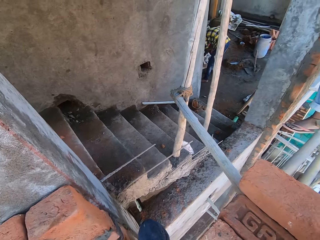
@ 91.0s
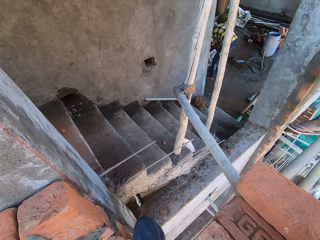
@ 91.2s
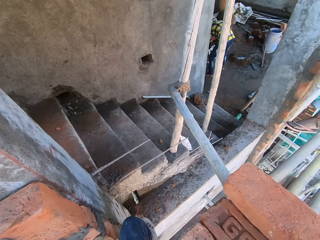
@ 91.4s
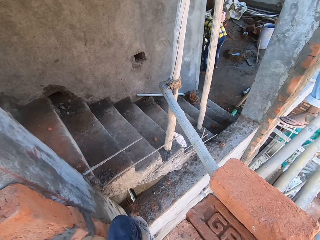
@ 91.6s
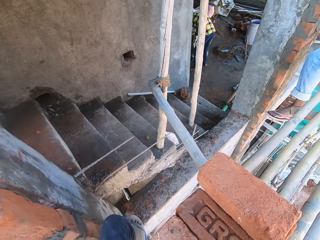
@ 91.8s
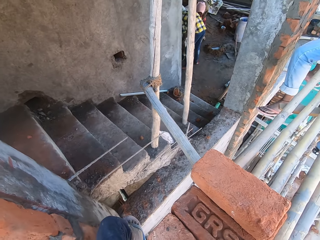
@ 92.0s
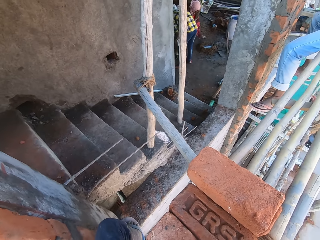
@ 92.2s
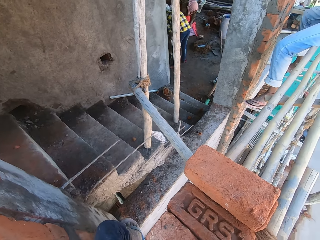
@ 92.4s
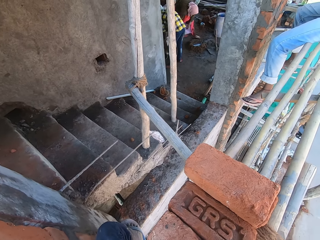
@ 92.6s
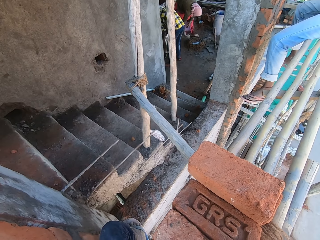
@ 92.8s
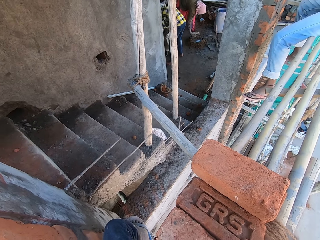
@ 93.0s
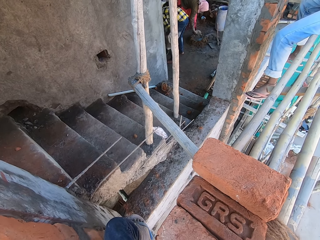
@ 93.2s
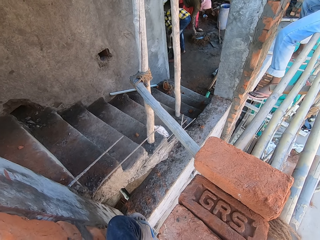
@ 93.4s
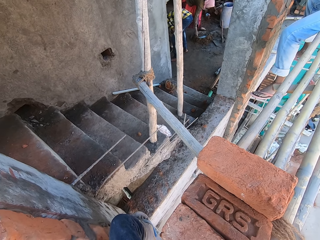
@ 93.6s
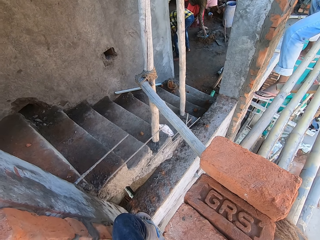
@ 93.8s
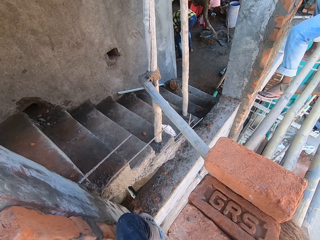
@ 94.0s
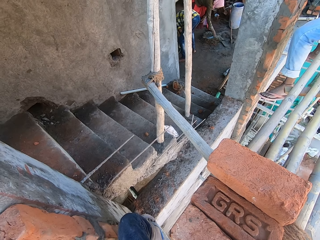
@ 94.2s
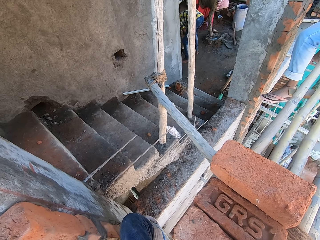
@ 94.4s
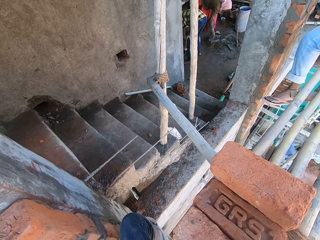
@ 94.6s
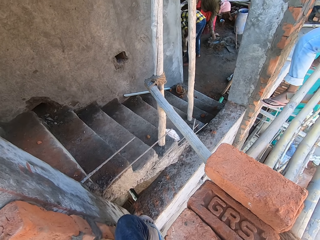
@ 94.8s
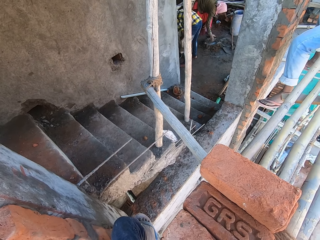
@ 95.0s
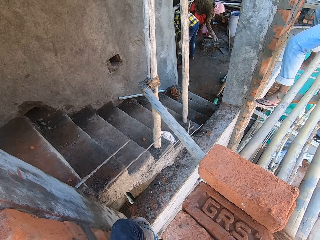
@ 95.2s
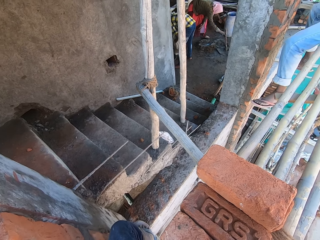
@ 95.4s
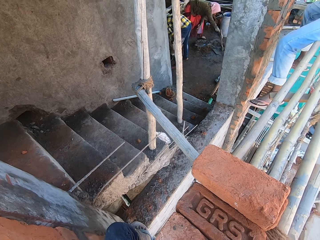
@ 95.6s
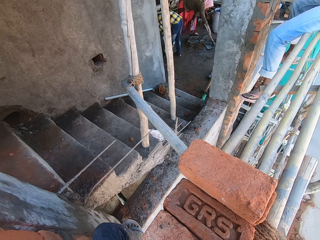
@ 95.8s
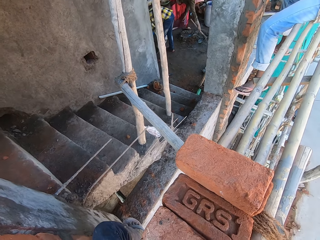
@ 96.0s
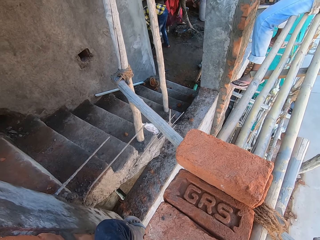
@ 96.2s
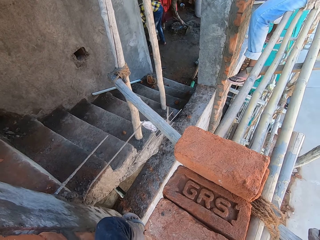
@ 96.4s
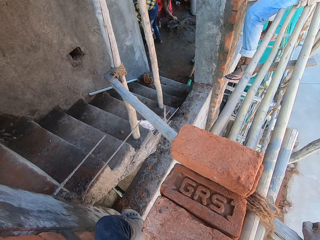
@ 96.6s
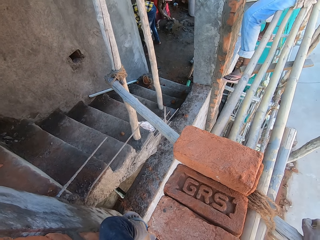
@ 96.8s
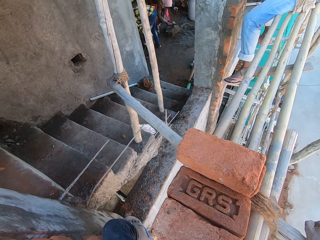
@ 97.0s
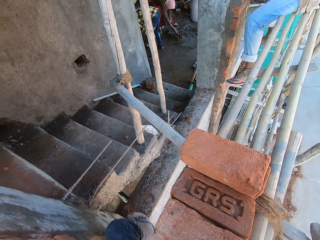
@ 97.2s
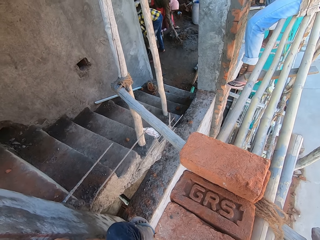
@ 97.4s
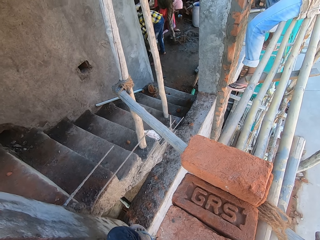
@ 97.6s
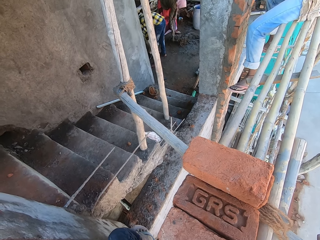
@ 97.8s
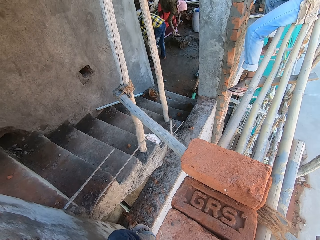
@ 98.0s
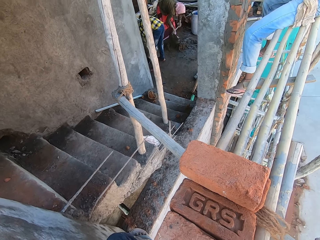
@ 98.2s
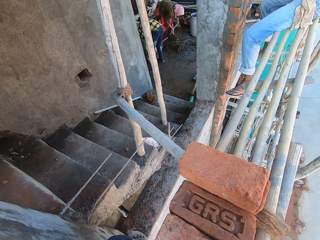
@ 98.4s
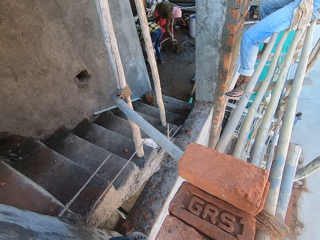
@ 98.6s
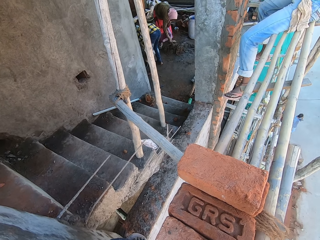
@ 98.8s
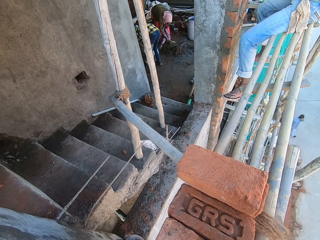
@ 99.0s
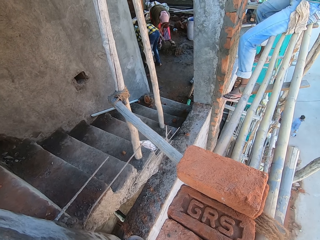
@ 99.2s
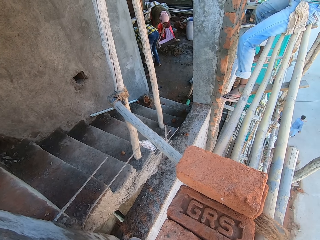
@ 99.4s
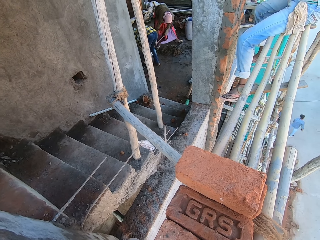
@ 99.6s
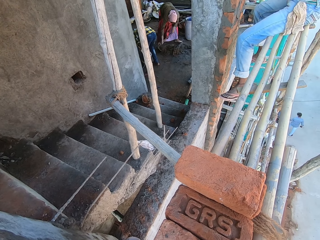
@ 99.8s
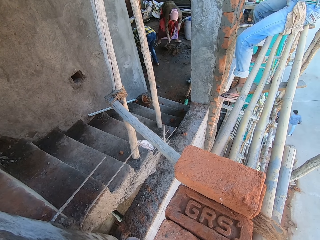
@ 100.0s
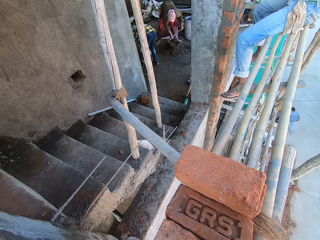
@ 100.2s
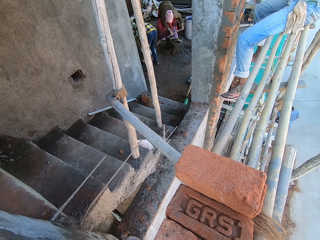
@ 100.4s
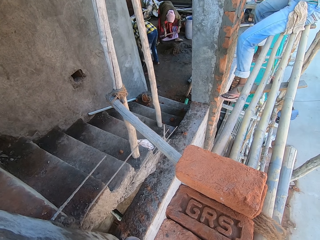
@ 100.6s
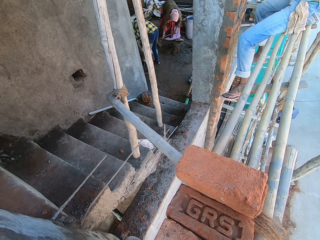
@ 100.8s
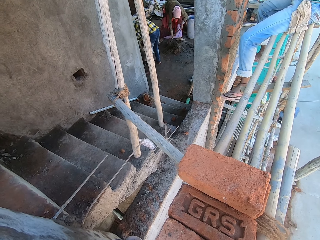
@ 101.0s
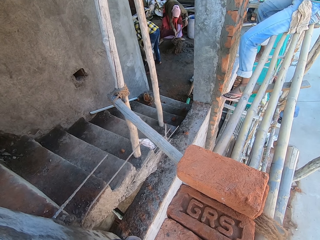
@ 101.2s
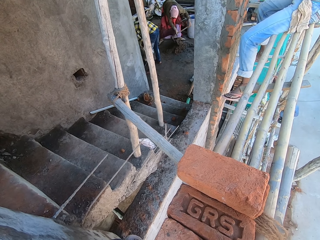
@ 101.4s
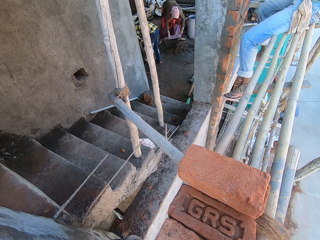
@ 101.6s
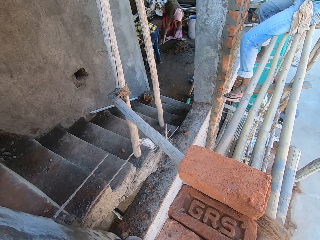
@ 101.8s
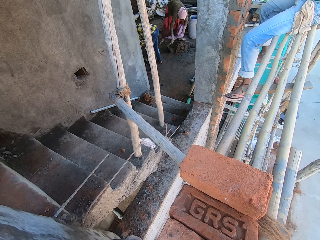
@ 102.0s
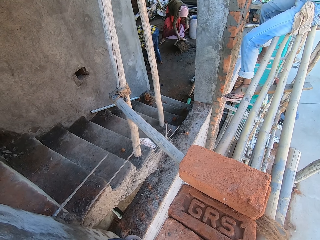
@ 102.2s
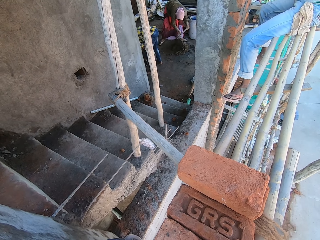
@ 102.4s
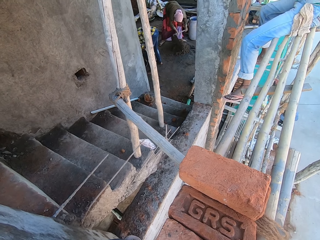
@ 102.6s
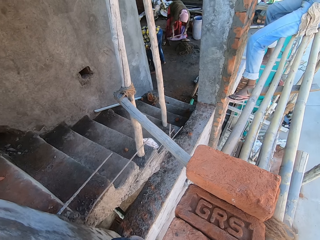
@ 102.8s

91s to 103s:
The woman sprinkles some cement in her right hand on the mortar on the ground. The woman mixes the mortar on the ground with the mason in her hands.

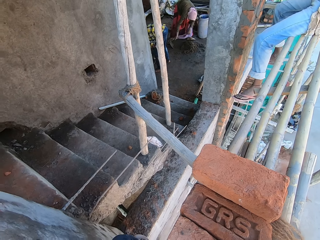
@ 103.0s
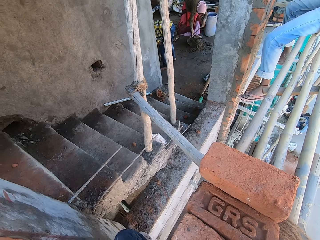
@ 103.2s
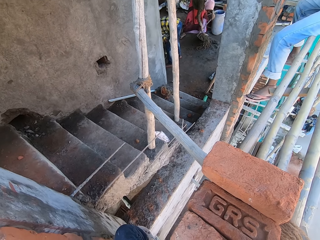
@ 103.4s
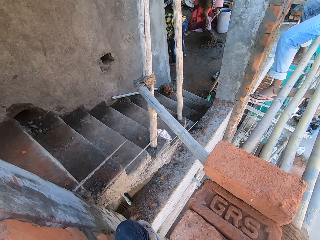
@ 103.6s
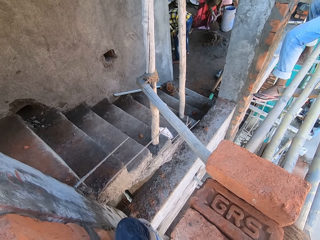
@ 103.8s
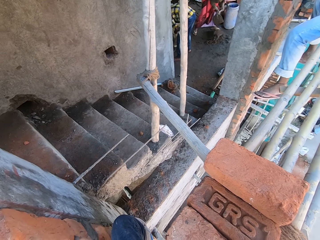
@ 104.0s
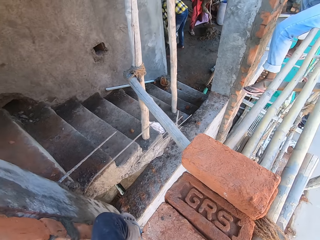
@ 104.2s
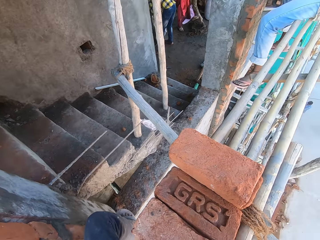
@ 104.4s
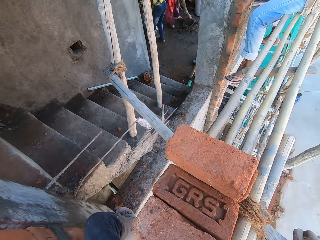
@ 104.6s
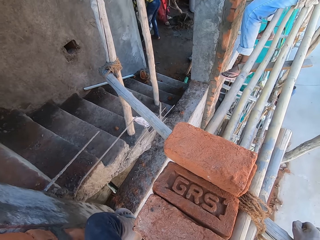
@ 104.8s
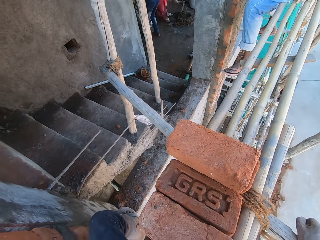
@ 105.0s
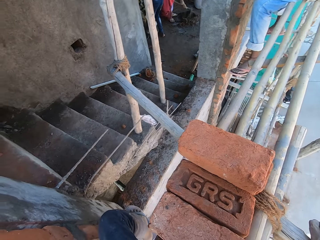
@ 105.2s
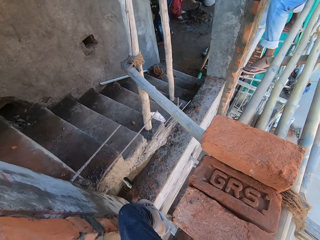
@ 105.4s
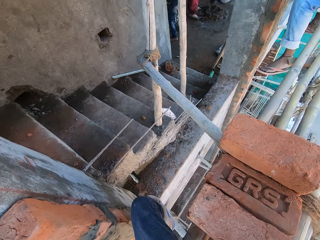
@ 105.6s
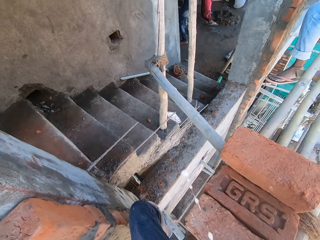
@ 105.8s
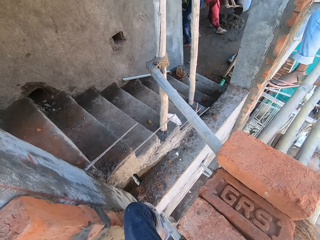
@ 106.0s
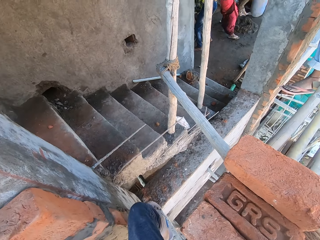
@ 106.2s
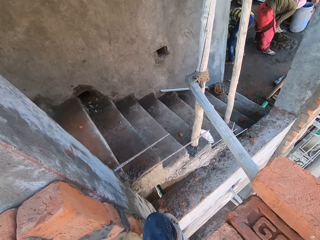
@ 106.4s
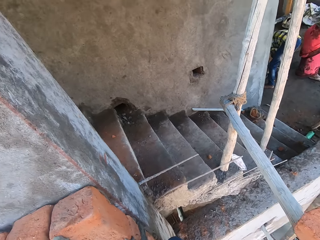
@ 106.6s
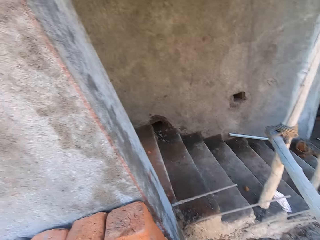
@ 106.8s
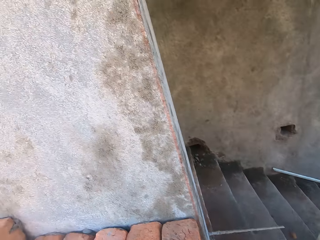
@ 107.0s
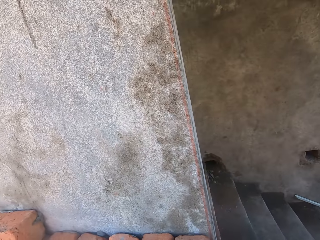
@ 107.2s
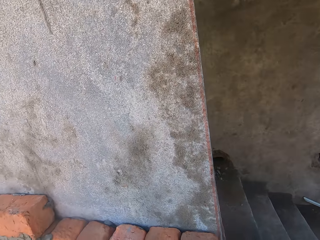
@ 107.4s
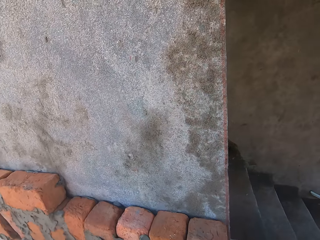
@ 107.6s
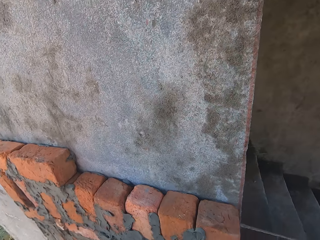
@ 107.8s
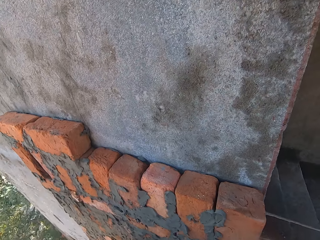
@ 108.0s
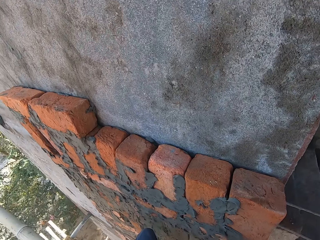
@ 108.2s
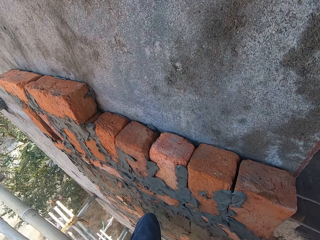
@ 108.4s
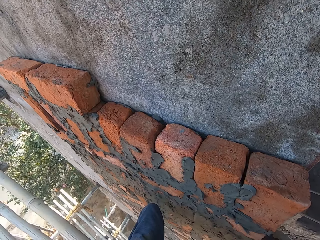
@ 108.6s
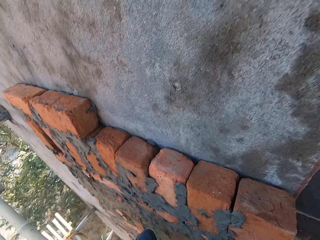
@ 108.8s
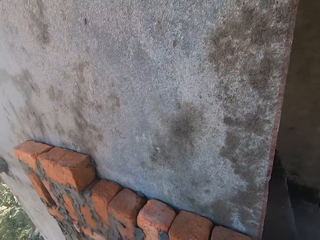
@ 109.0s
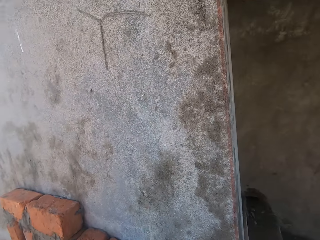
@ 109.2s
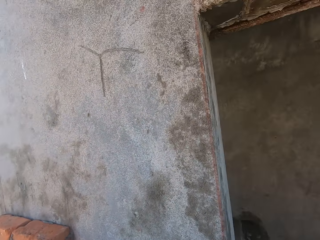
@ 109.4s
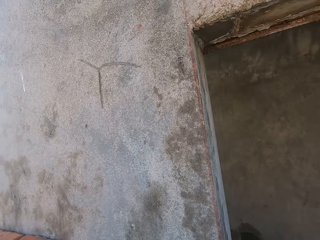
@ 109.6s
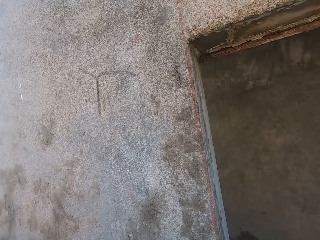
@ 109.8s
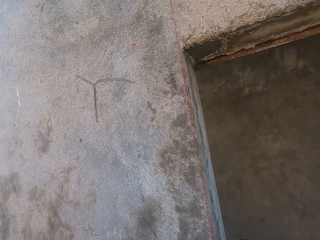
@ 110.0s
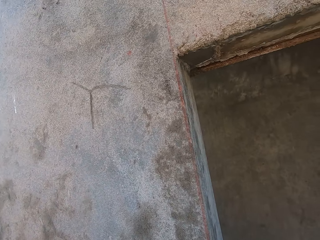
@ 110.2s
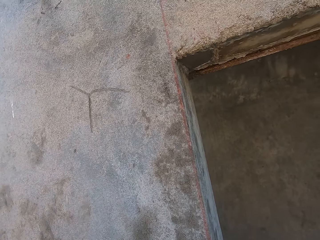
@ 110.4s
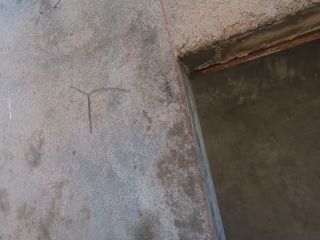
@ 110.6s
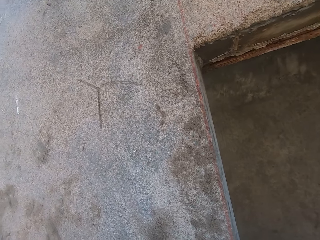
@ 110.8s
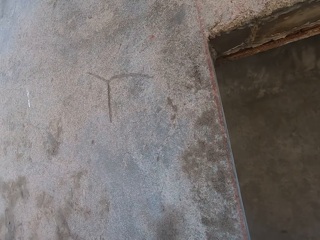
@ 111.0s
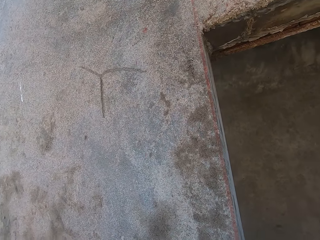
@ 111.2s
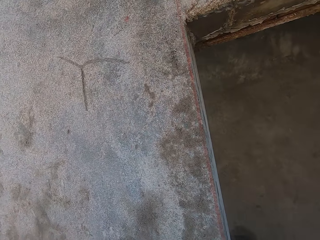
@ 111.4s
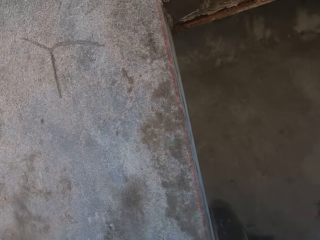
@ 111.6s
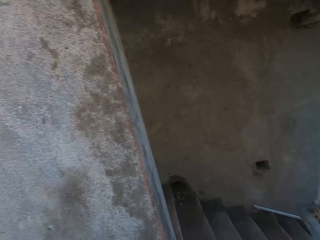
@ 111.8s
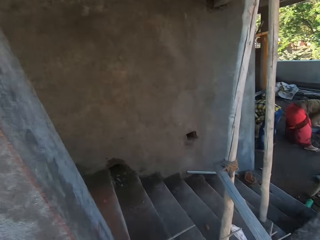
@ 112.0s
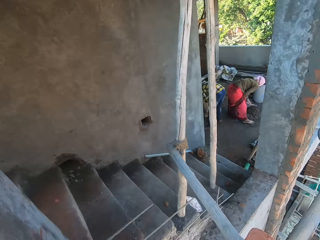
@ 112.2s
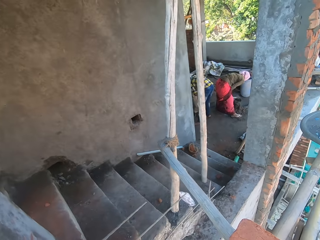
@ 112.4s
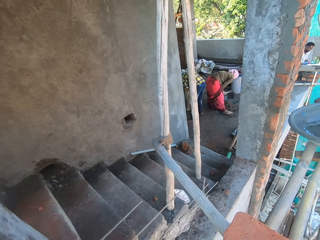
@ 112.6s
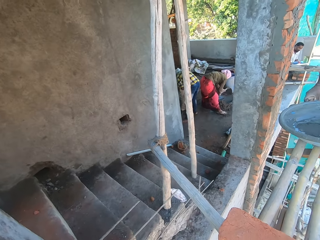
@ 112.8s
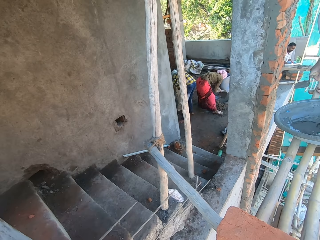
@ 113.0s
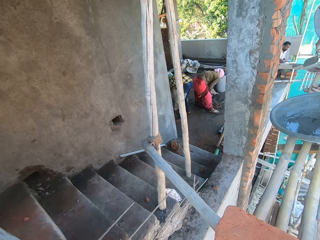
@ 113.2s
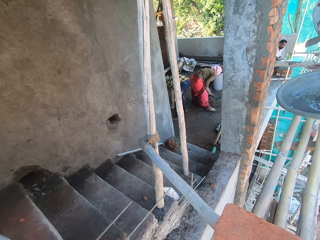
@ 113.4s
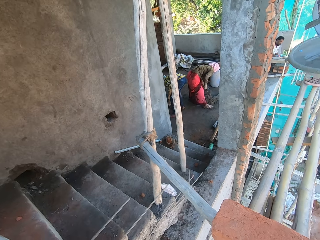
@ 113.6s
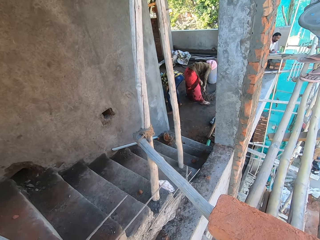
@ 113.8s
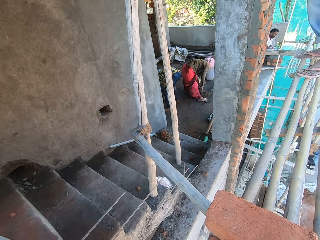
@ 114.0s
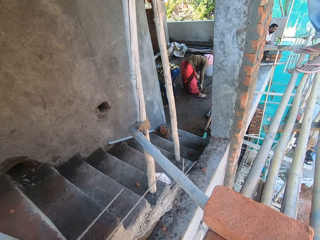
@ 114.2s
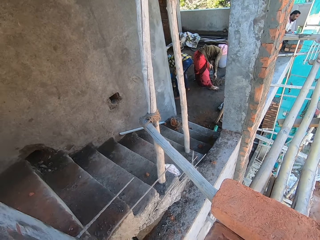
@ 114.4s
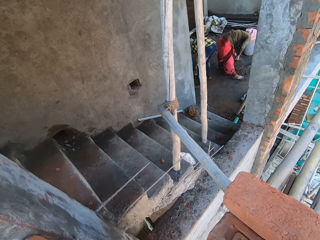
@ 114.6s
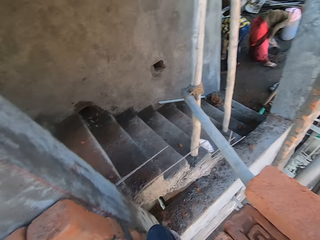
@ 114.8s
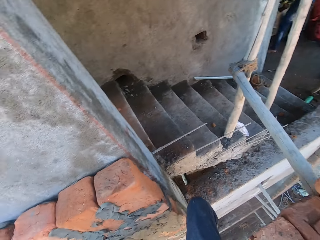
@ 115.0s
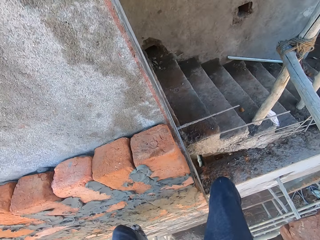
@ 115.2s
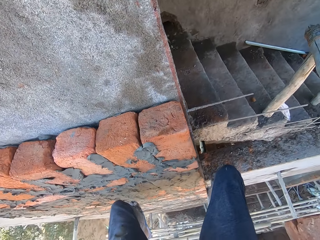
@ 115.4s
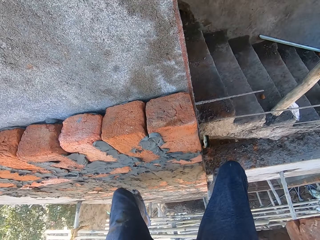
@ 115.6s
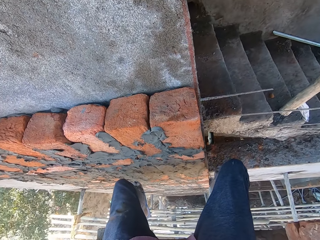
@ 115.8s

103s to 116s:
The camera wearer looks at the wall. The man carries the bowl of mortar from the bamboo scaffold with his left hand. The camera wearer looks around.
